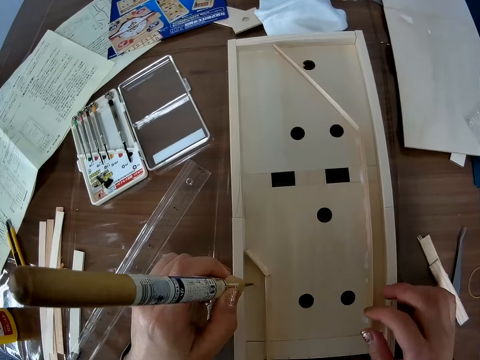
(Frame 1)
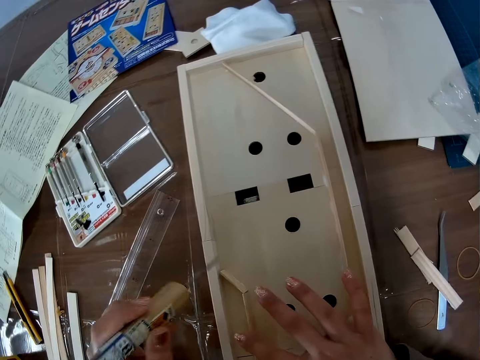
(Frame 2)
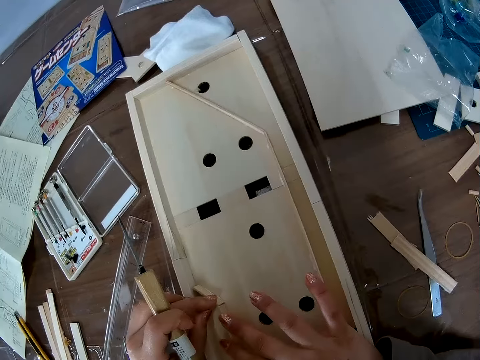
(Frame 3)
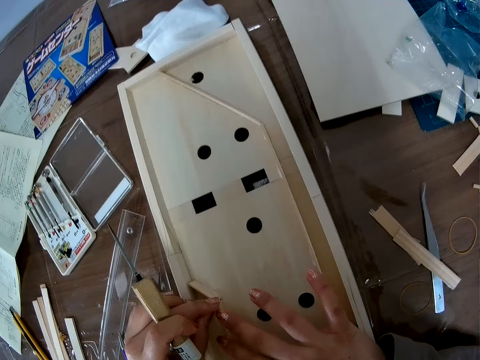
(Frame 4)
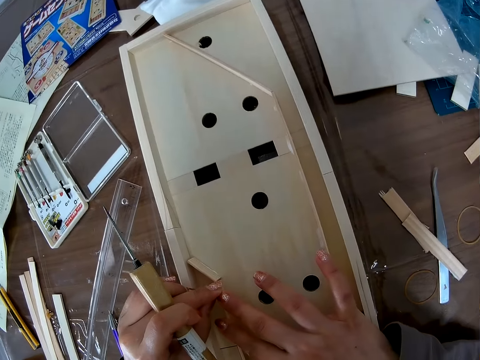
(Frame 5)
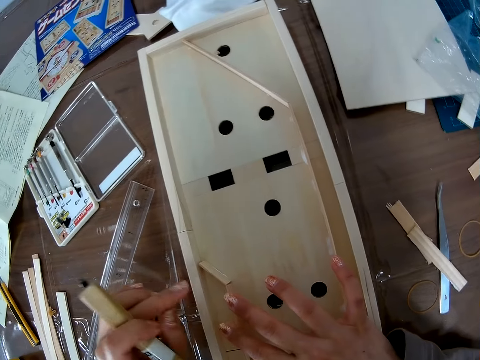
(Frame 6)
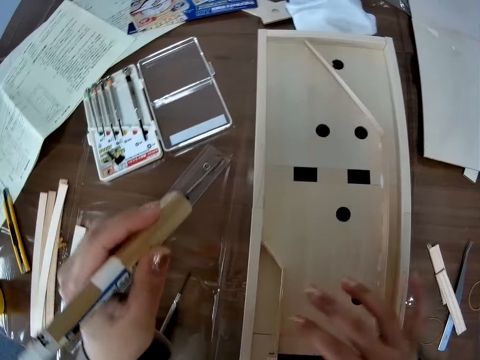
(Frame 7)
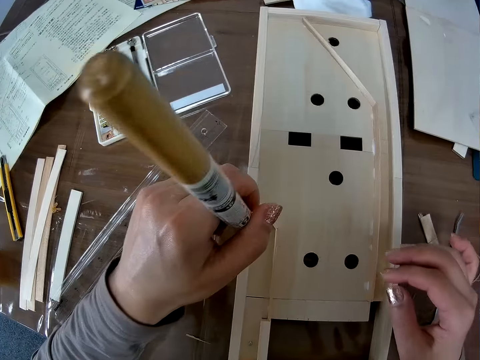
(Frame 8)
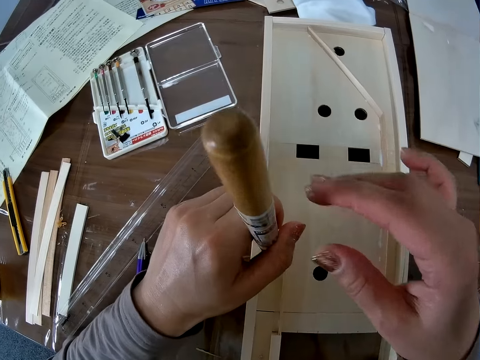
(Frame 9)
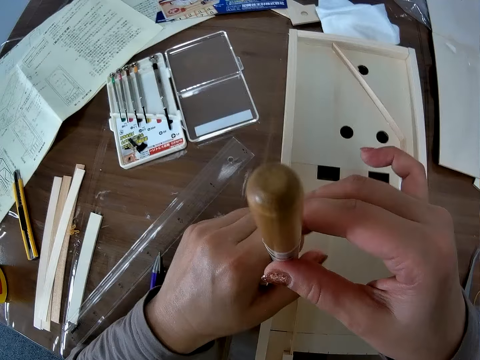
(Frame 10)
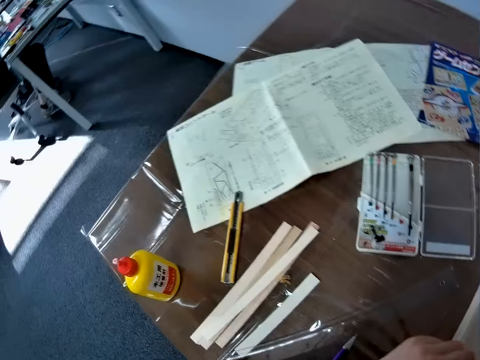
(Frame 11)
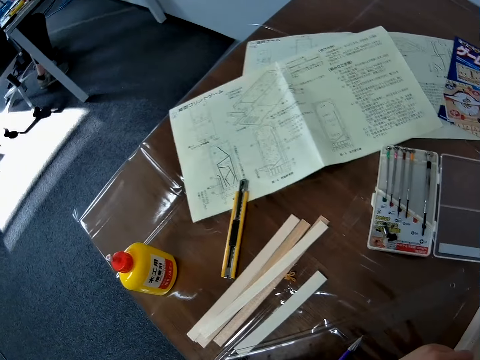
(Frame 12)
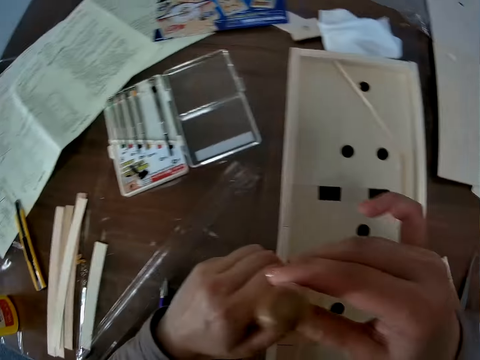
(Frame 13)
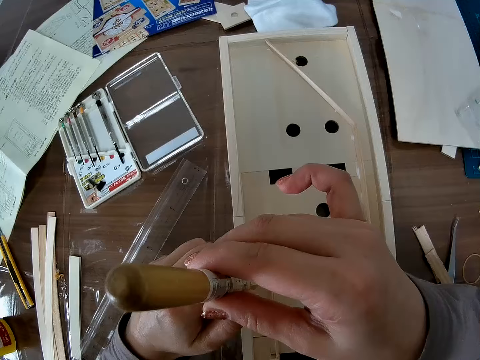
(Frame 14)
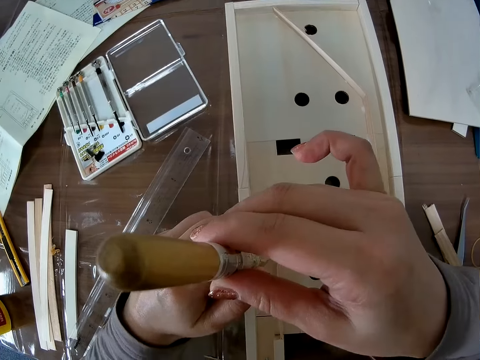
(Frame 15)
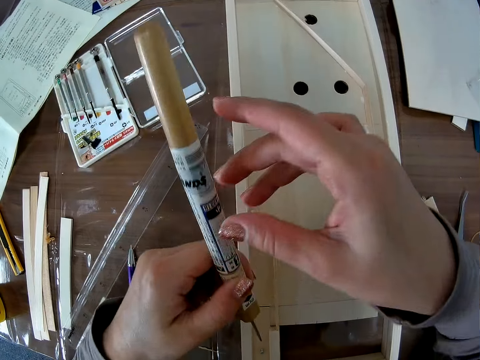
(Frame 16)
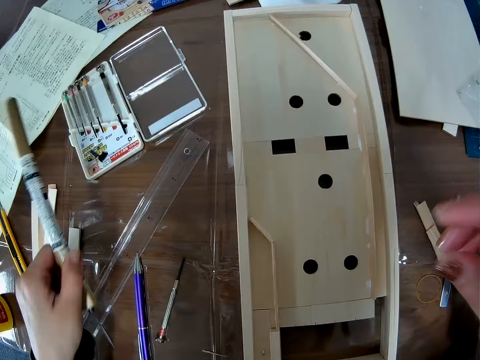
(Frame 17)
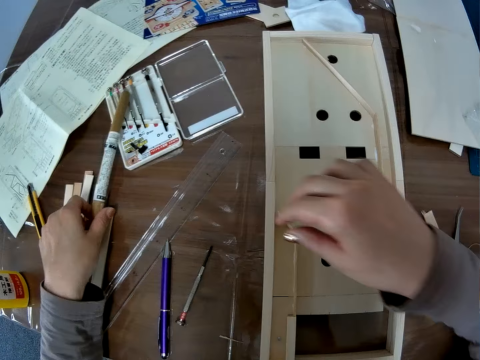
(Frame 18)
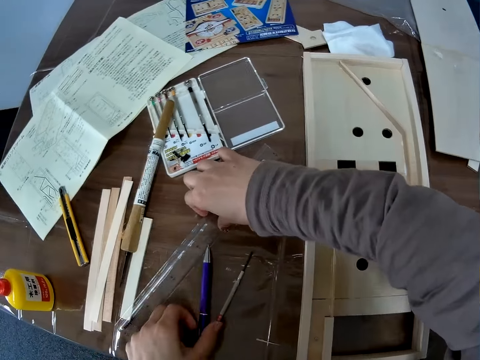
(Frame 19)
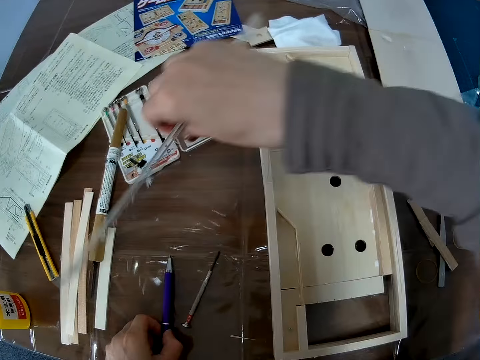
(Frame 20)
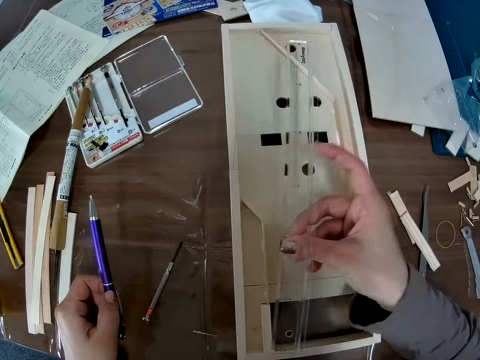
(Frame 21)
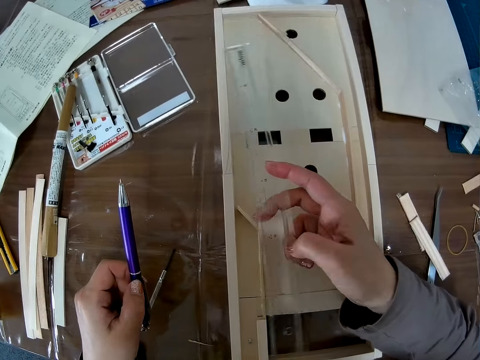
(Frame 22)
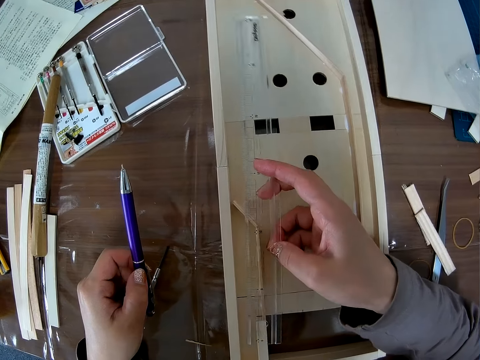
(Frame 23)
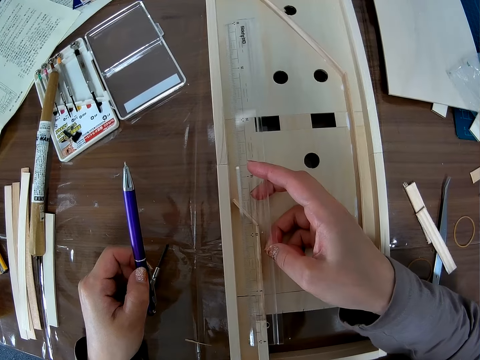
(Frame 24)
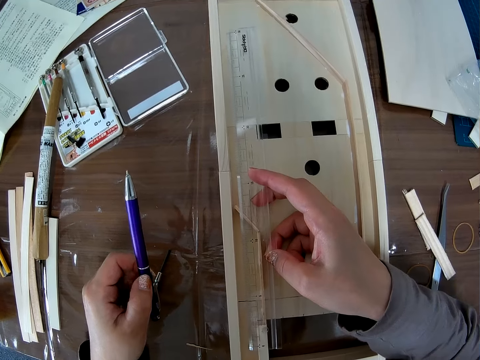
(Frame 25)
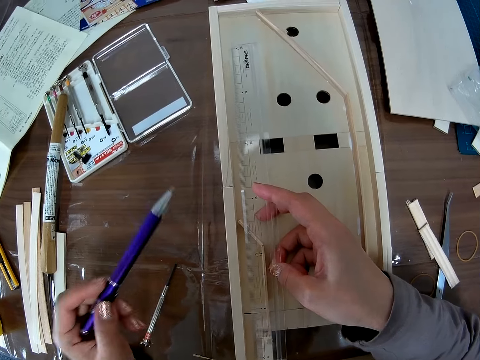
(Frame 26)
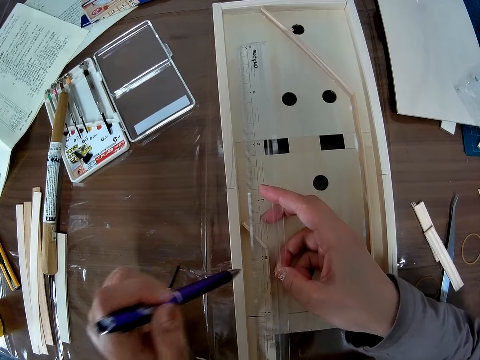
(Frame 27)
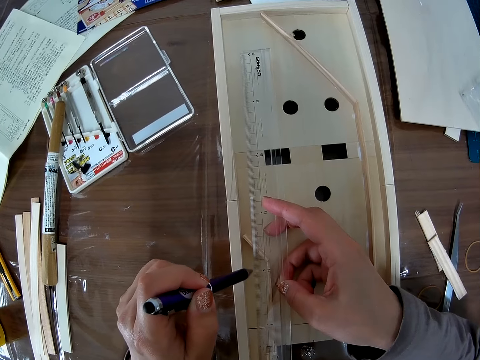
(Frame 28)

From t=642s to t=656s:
The camera wearer puts the hole puncher on the wooden craft. They adjust the piece of wood in the wooden craft with both hands. They lift their hands off the wood. They position the screw in the left hand on the model wood and hold the screw with both hands. They make a hole with the hole puncher on the wooden craft. They lift the screw from the model. They put down the hole puncher in the left hand on the table. They pick up a scale ruler on the table using the right hand. They pick up a pen on the table with the left hand. They align the scale ruler in the right hand on the model wood in the structure. They place the scale ruler on the wooden craft.

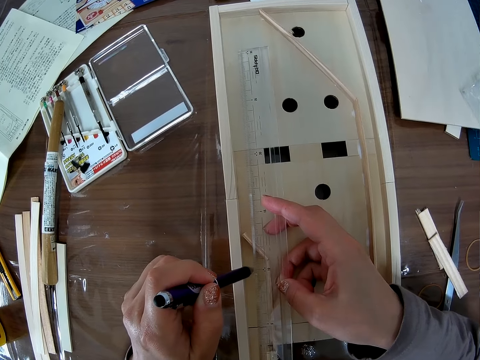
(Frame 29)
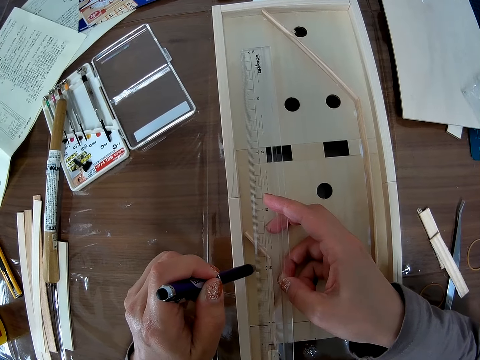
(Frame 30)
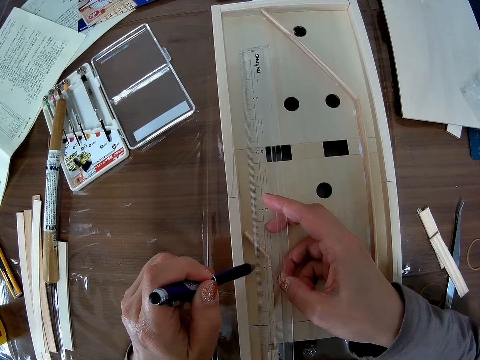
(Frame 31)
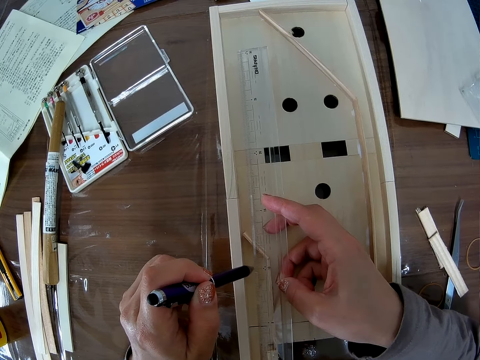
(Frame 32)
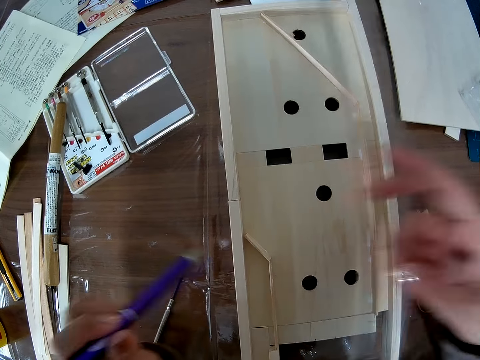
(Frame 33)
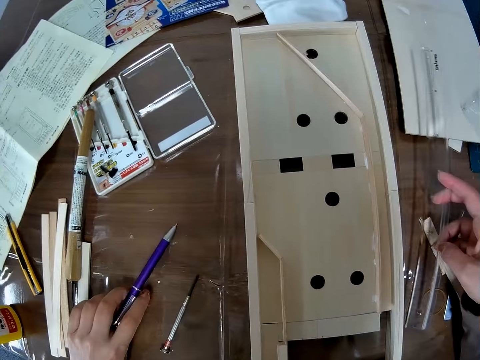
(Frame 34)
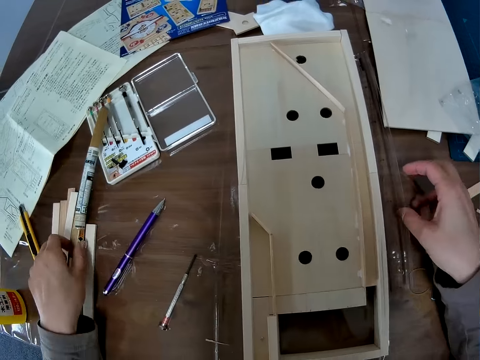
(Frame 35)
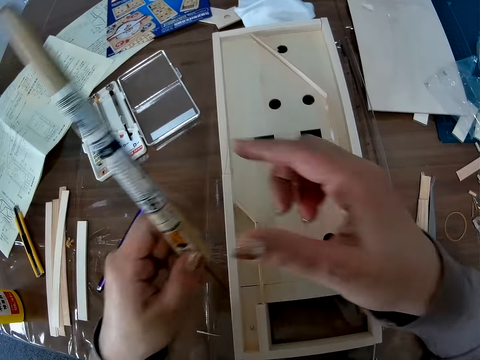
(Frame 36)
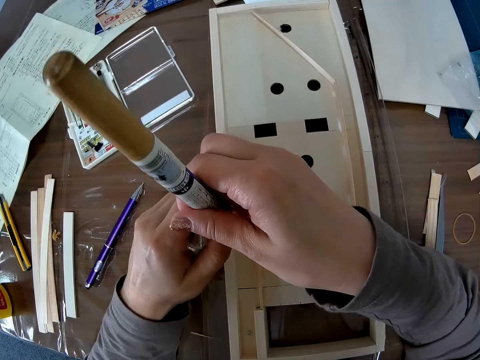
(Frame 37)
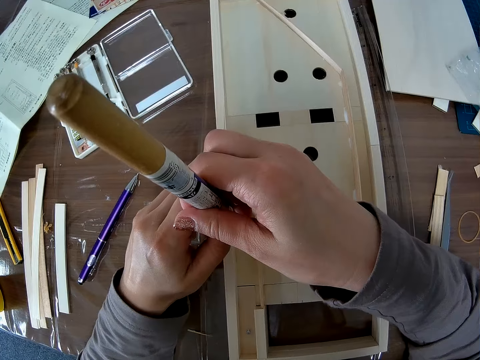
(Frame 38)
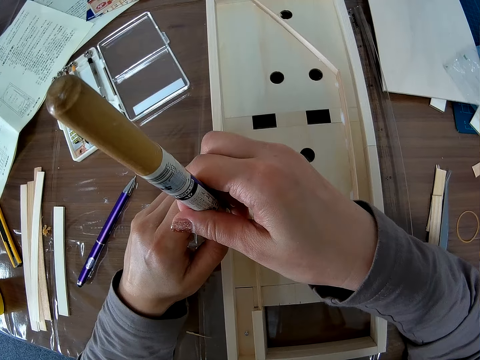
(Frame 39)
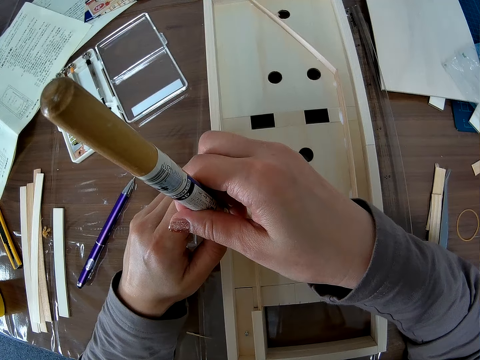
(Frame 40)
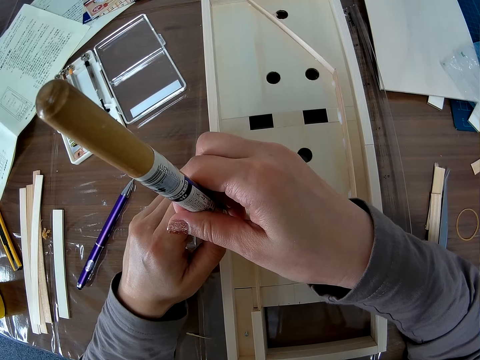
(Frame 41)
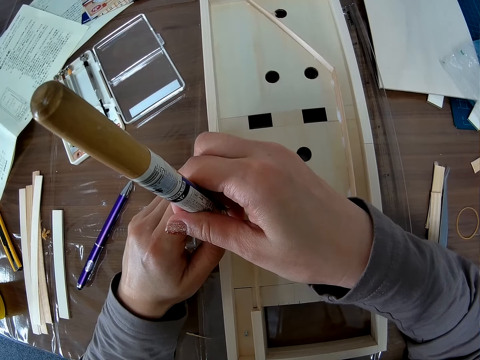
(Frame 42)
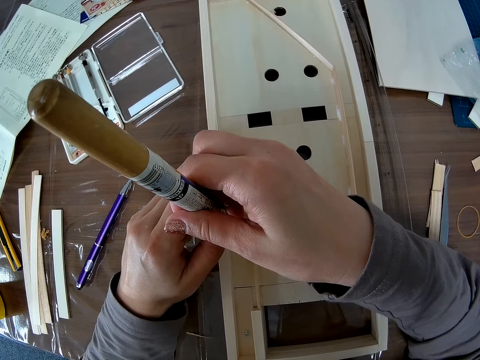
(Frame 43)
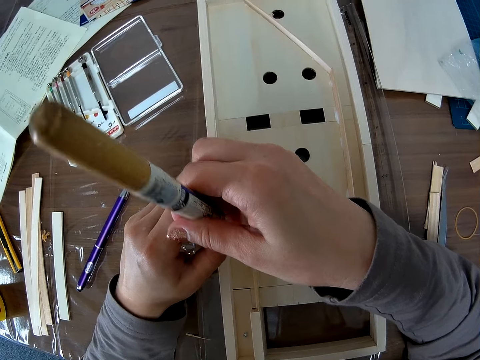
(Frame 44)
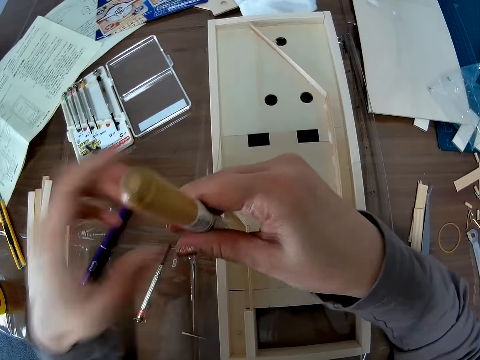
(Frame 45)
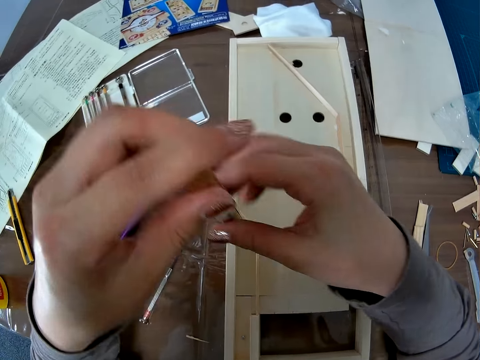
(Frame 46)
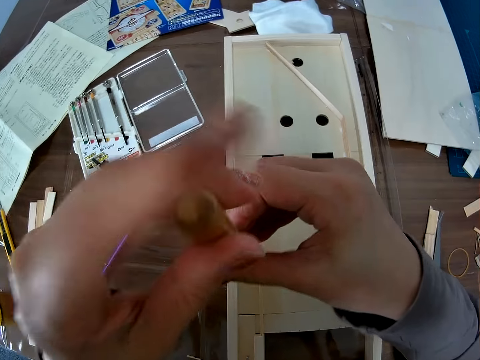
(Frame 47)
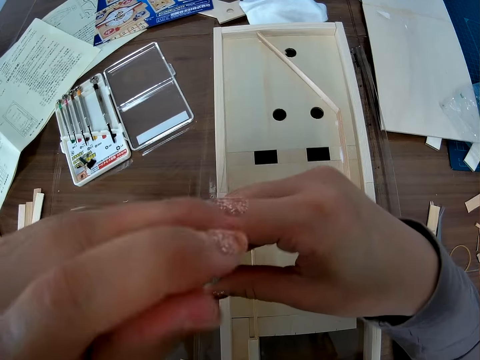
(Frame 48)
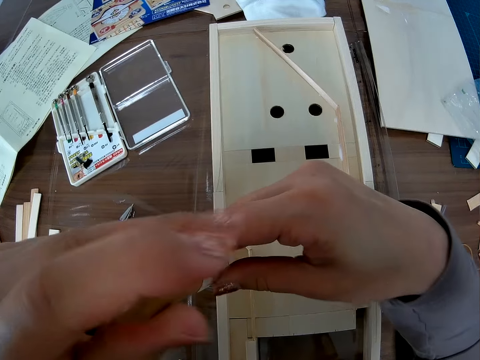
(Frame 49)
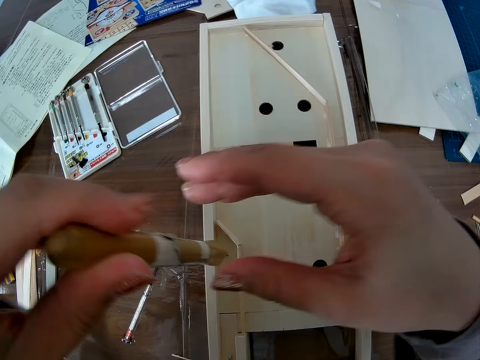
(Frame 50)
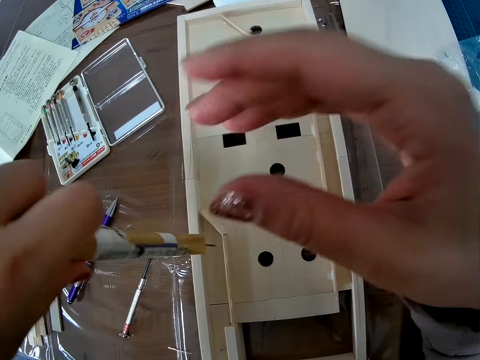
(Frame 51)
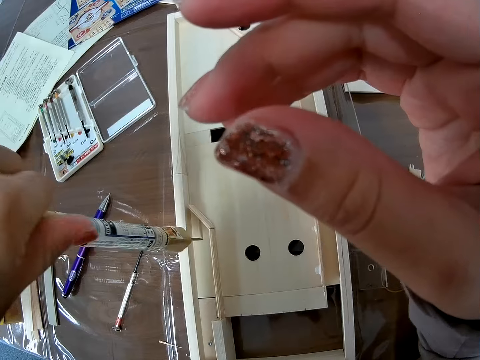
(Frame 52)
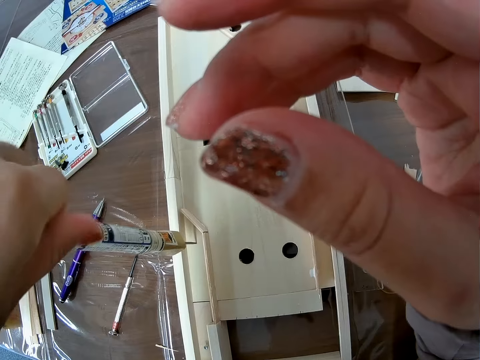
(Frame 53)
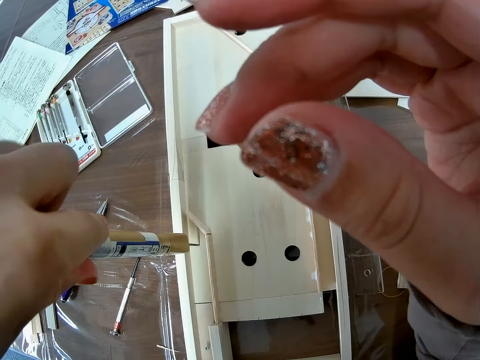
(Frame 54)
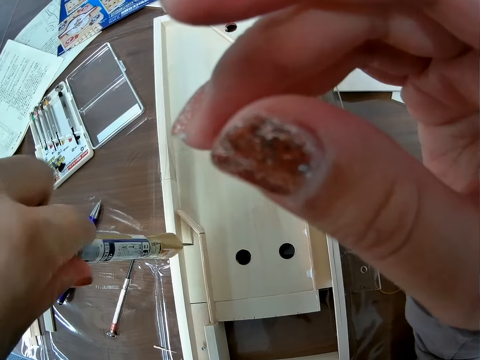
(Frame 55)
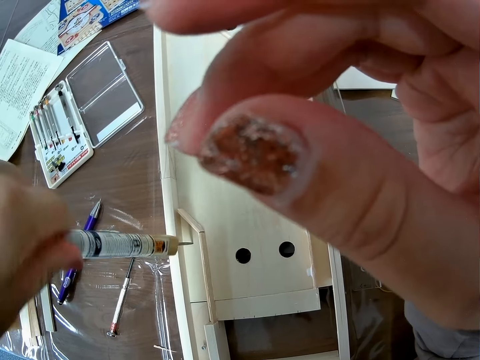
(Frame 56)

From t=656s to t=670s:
The camera wearer marks a point of the wood with the pen in the left hand. They lift both the ruler and the pen off the model, place the pen in the left hand on the table, and place the ruler in the right hand on the table. They pick a screwdriver from the table with the left hand. They hold the screw on the model with both hands. They make a hole with the hole puncher on the wooden craft. They turn the screw round with both hands, move the right hand off the screw, and turn the screw with the left hand.
